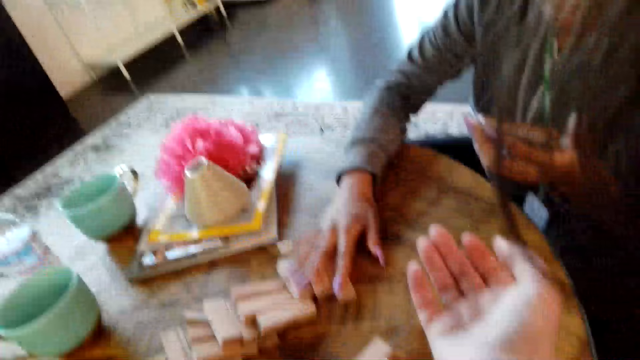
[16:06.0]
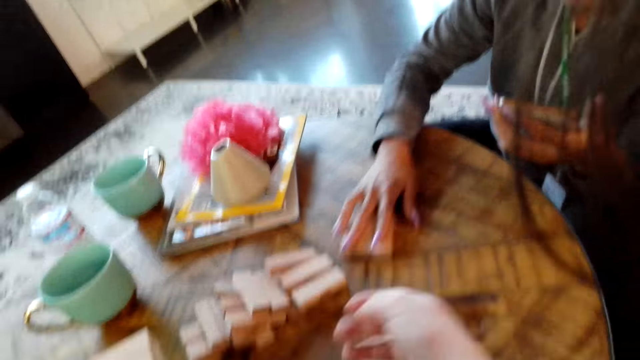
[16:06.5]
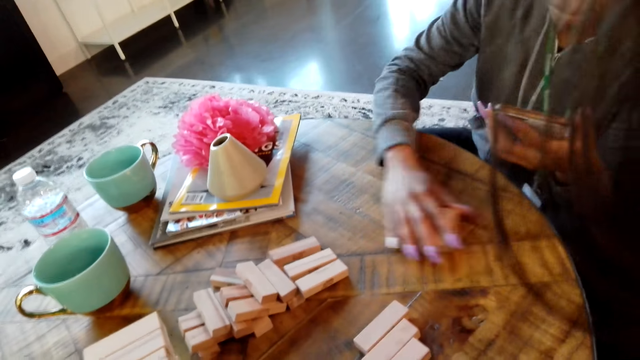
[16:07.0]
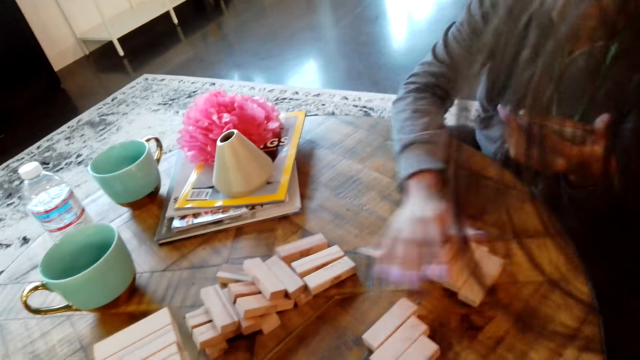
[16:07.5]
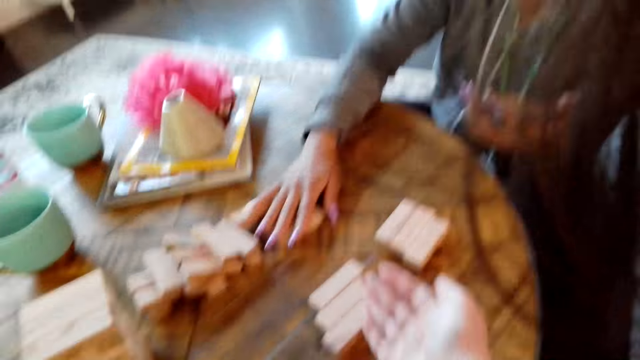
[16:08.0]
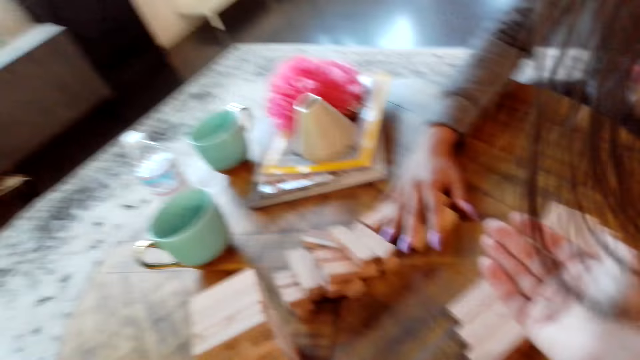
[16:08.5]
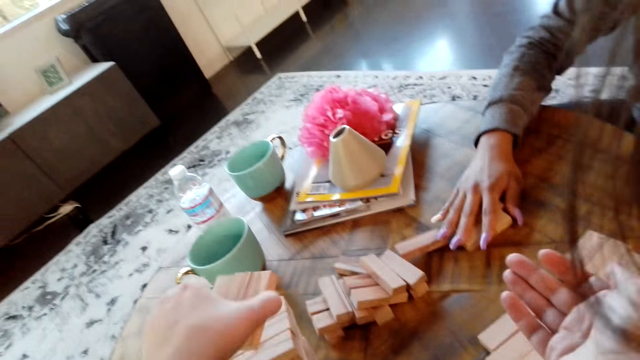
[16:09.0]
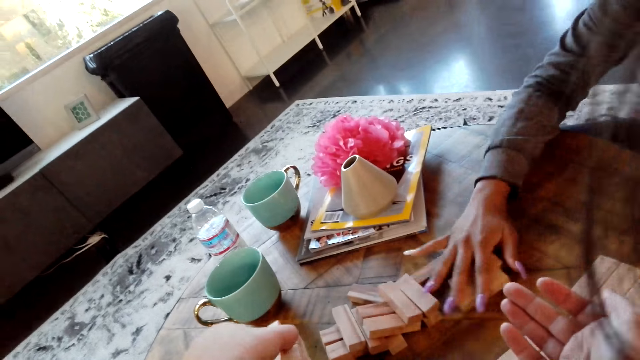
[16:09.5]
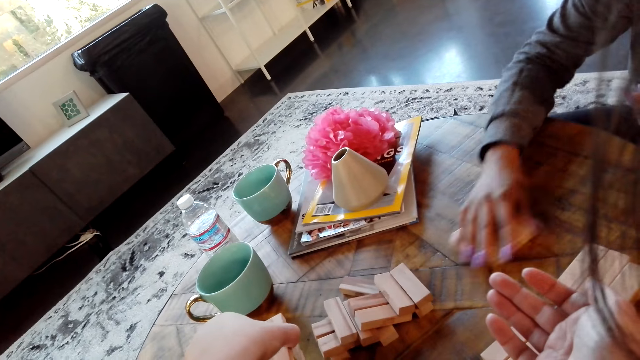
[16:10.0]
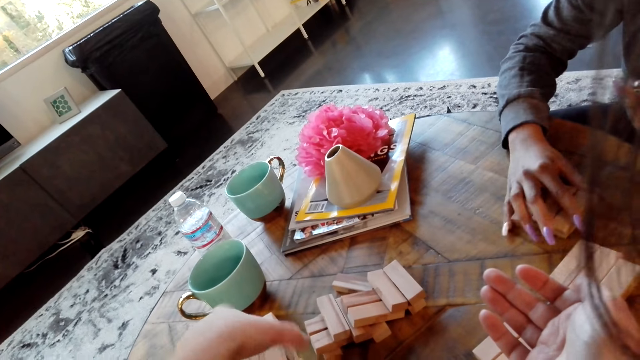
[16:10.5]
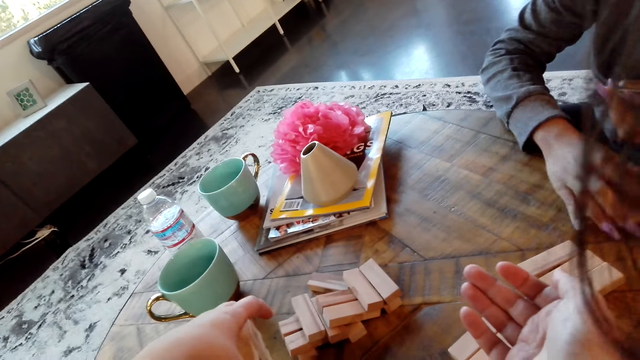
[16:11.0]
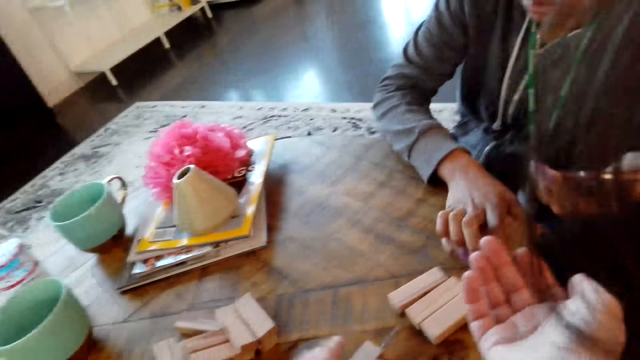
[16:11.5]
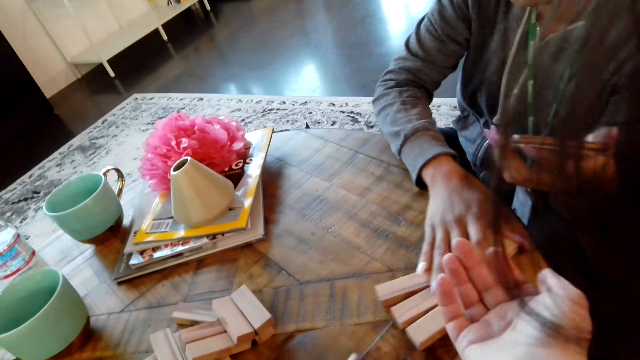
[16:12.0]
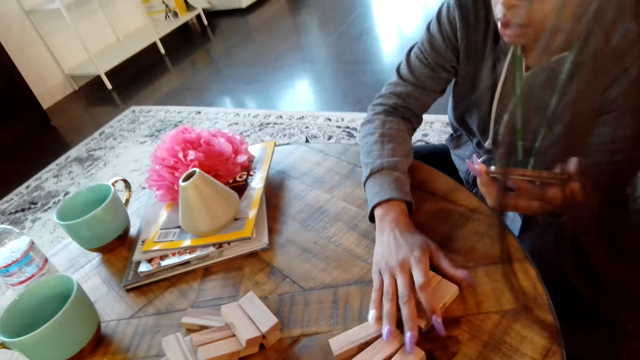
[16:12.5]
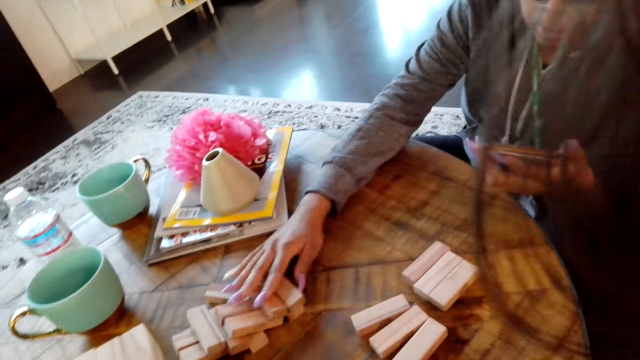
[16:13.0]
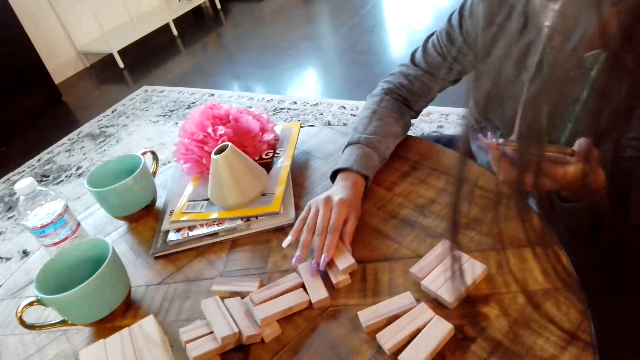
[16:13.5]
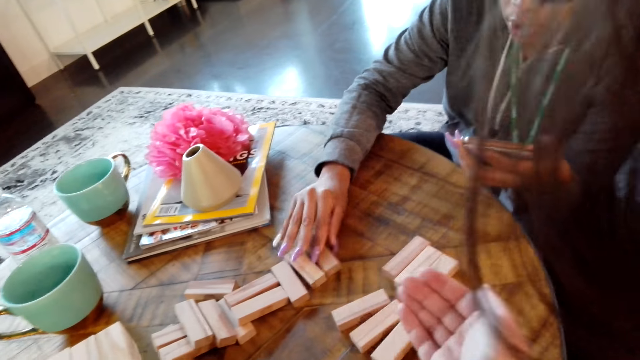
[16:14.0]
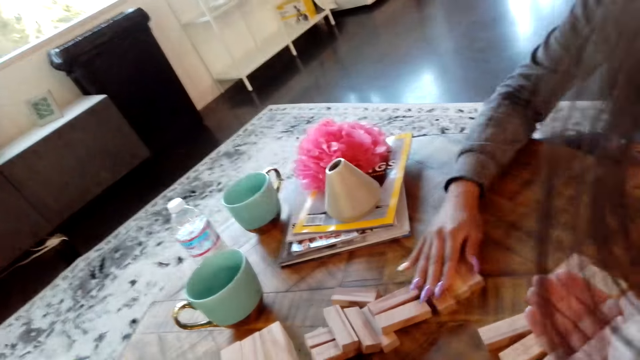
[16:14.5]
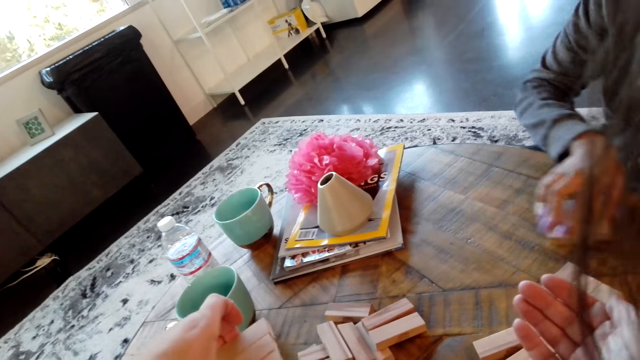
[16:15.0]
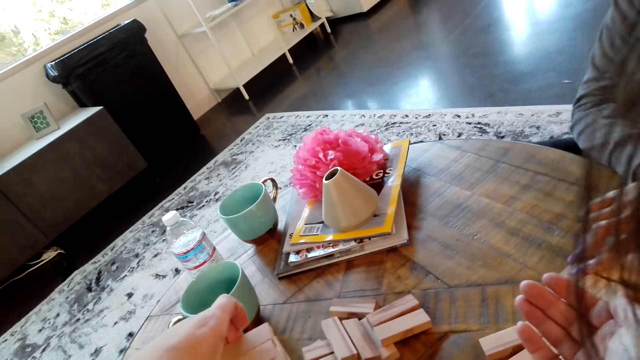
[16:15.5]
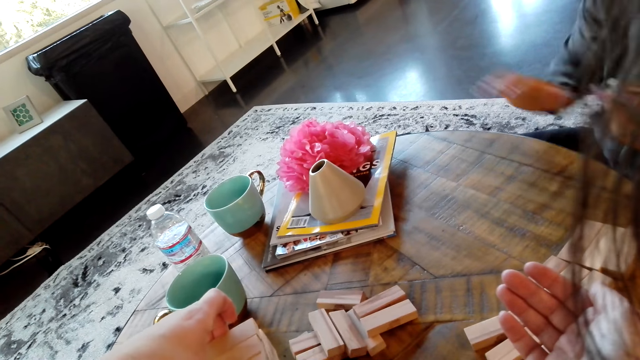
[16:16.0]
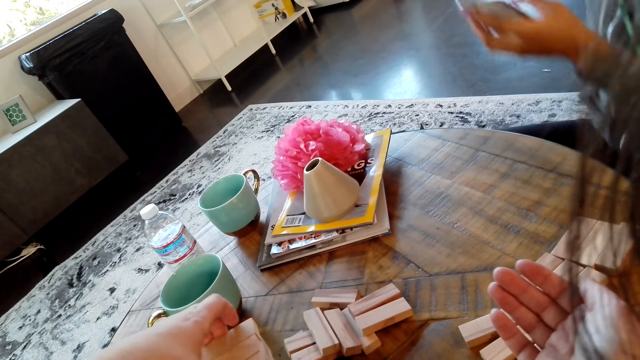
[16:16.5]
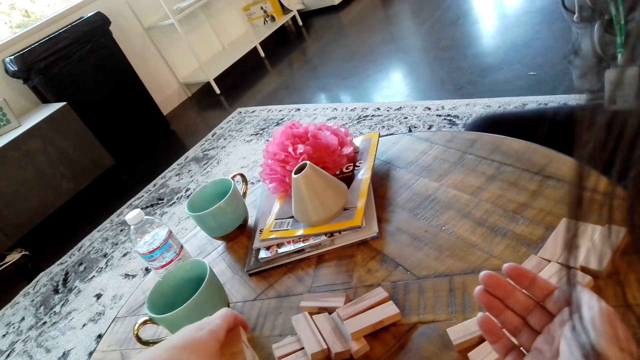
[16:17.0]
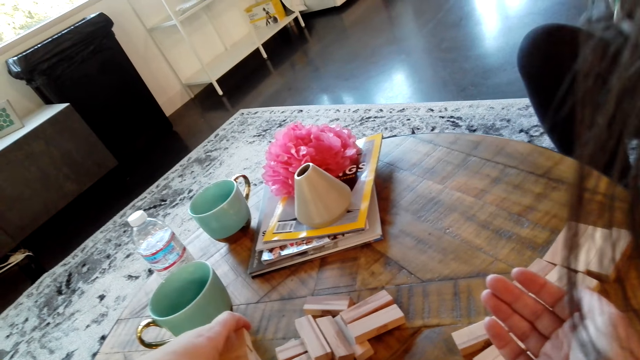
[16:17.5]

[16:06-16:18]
A woman moves a block. The camera wearer makes the woods. They lift hands. The woman moves the block. The camera wearer arranges the blocks.

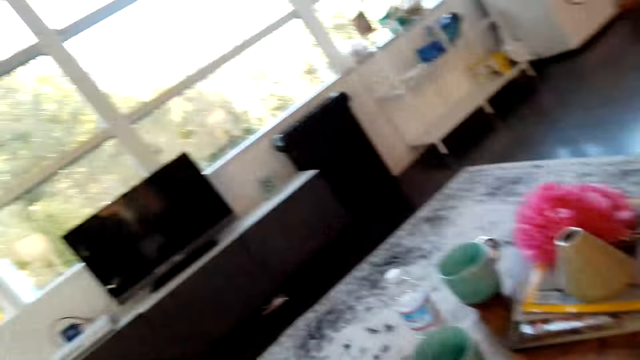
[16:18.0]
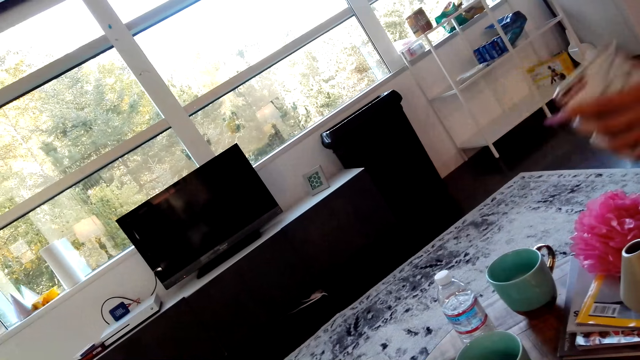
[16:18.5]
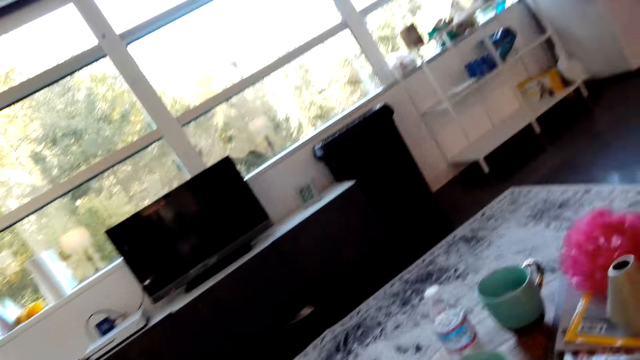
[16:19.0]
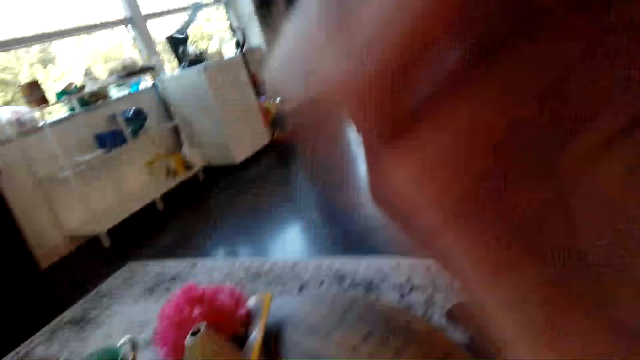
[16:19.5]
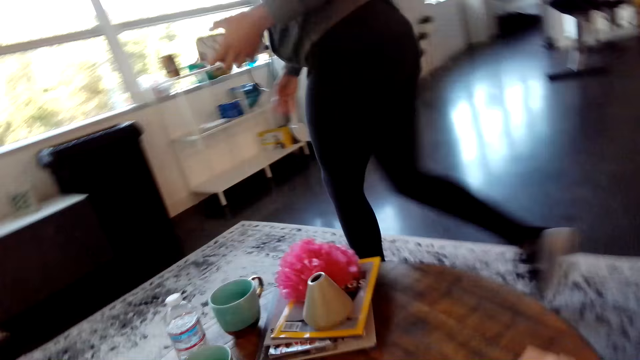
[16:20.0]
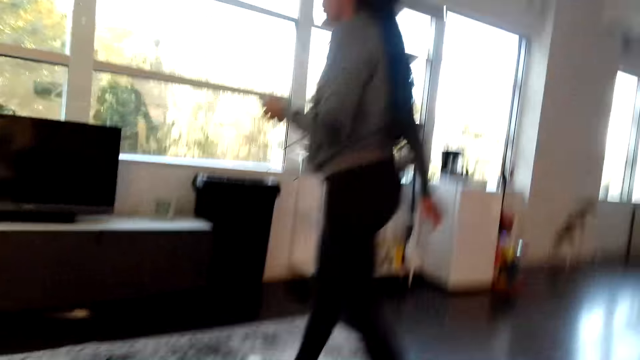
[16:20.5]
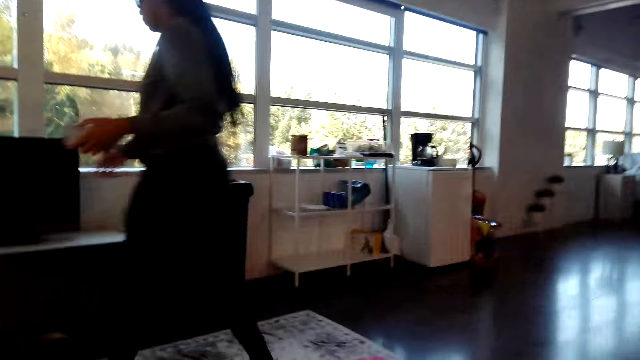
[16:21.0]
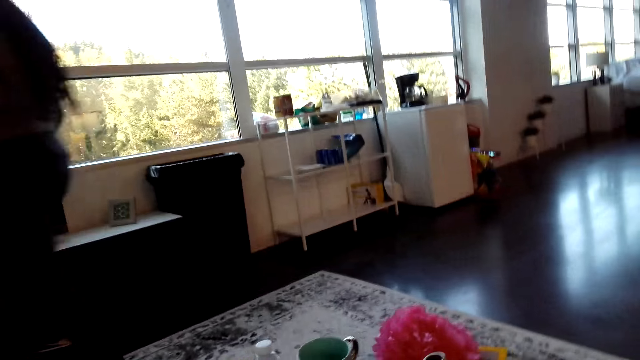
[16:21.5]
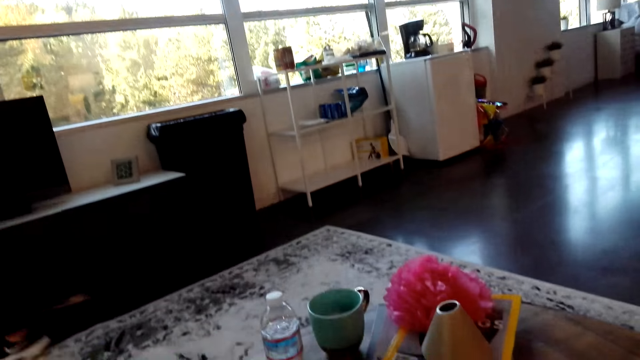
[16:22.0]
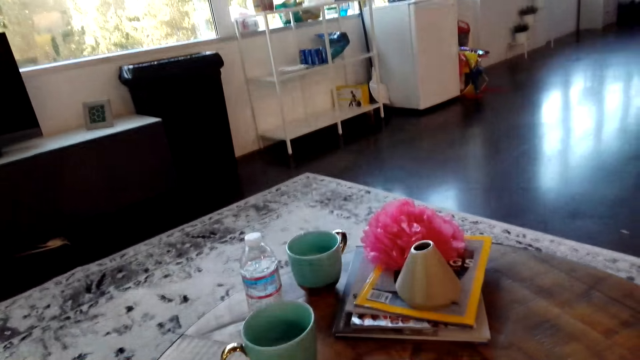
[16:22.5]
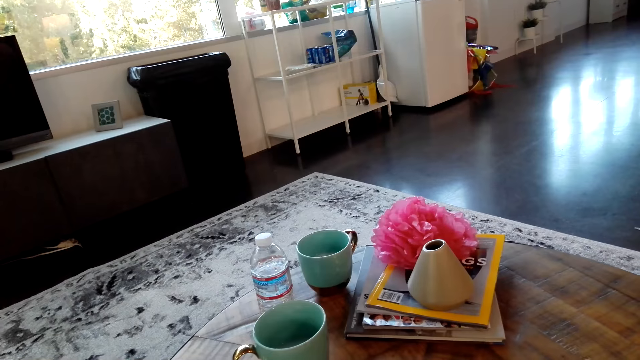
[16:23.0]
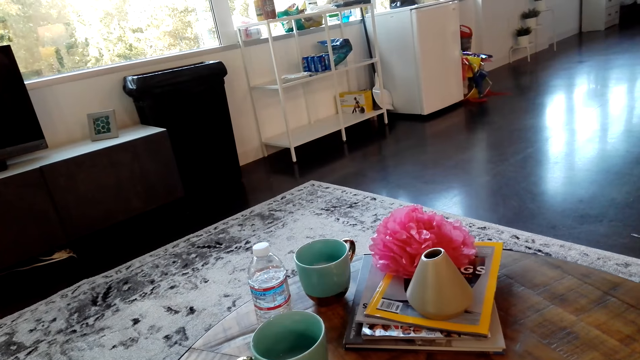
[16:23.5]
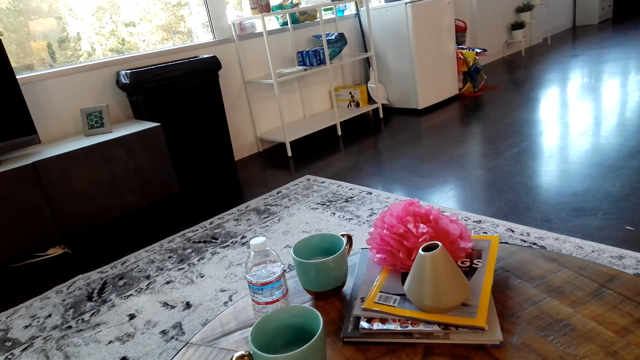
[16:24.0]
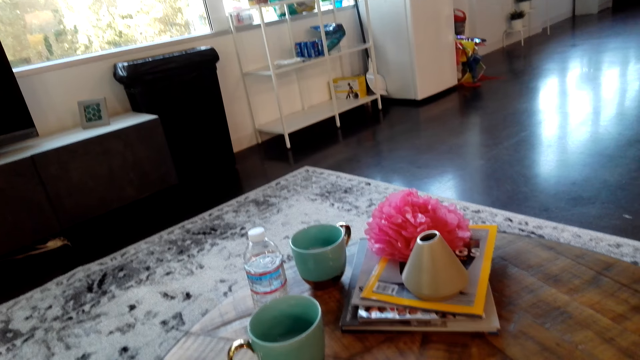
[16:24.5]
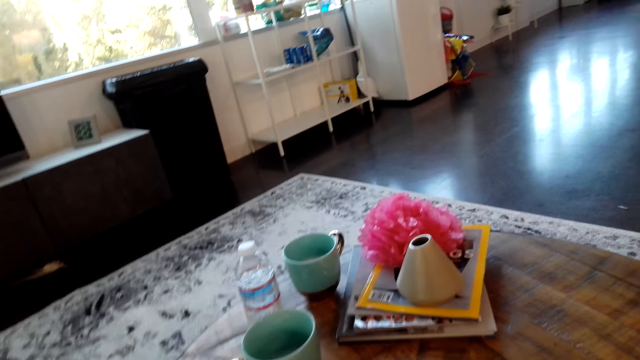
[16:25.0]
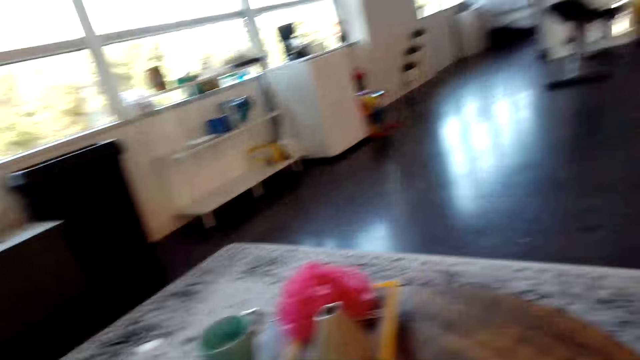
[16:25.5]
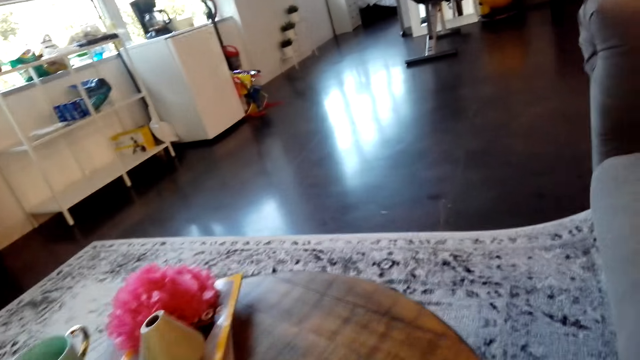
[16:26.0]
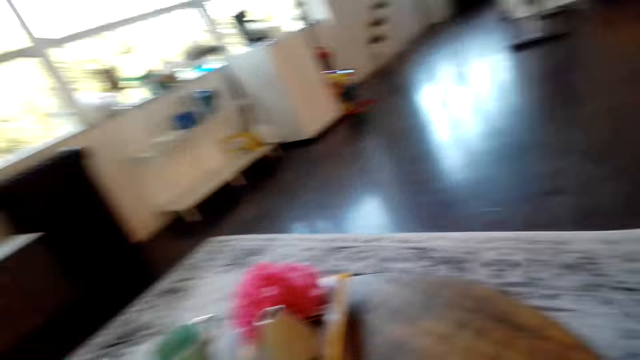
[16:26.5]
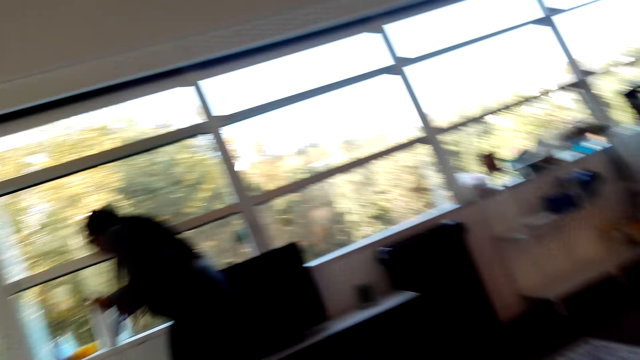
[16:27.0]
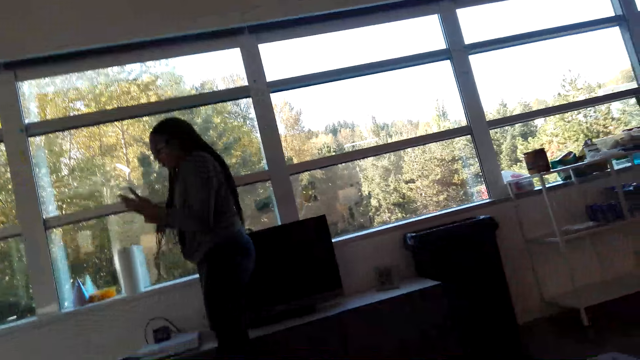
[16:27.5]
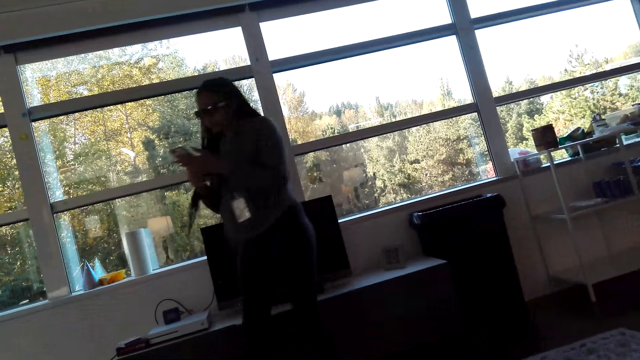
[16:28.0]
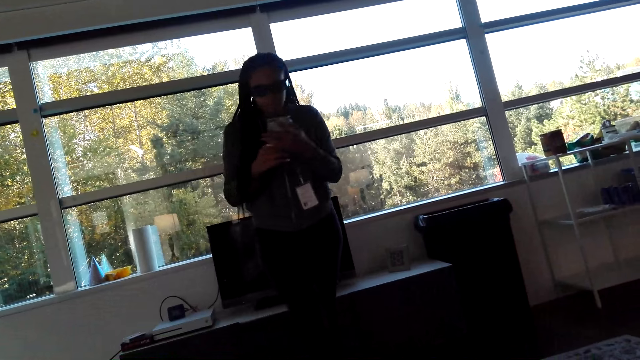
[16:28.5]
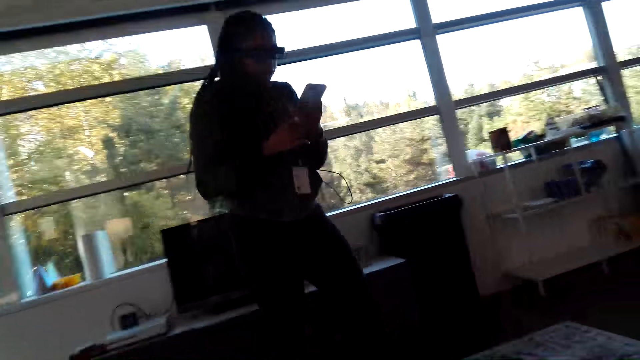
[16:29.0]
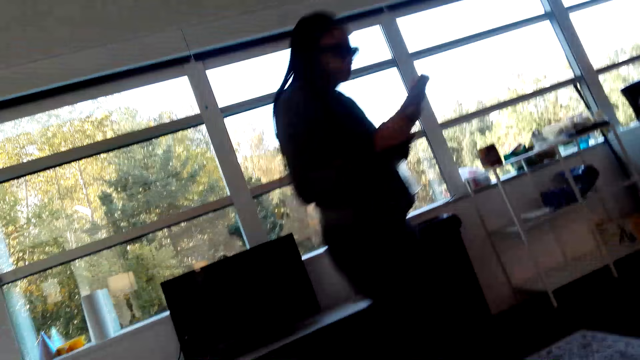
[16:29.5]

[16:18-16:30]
A woman stands and walks. The camera wearer looks around. They look around. The woman walks.
